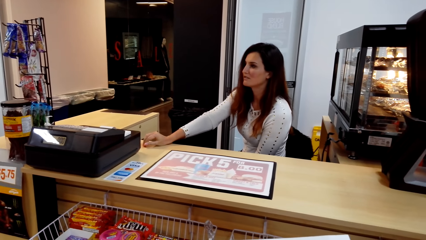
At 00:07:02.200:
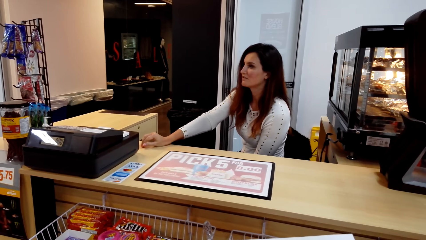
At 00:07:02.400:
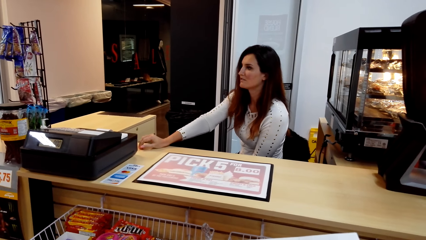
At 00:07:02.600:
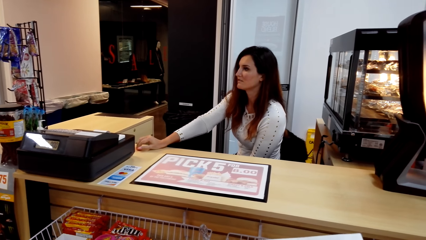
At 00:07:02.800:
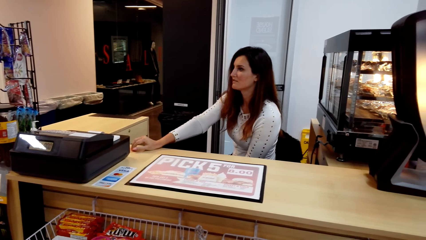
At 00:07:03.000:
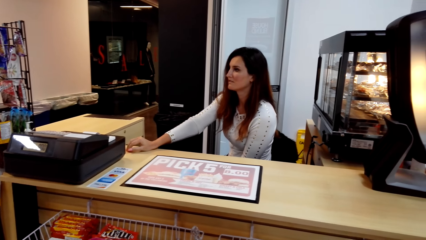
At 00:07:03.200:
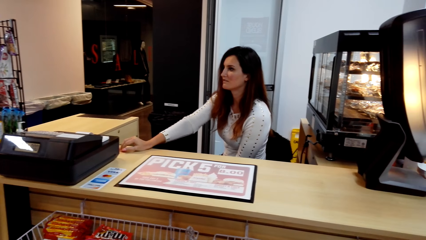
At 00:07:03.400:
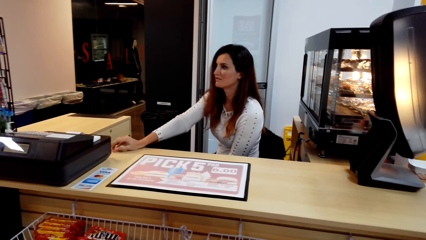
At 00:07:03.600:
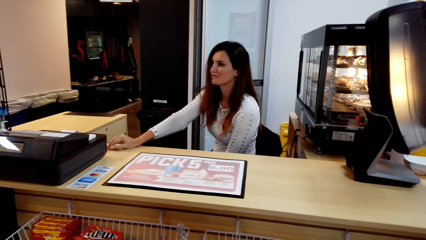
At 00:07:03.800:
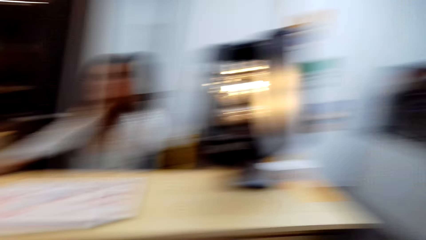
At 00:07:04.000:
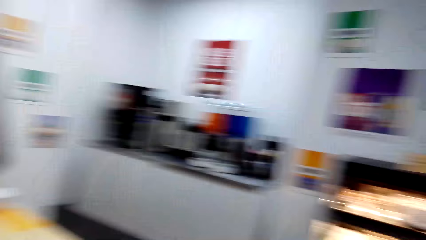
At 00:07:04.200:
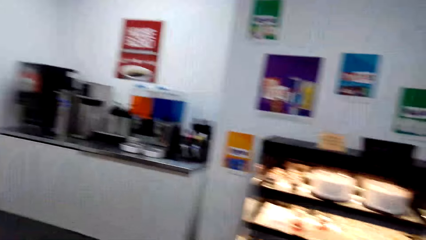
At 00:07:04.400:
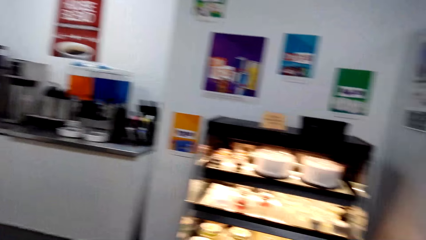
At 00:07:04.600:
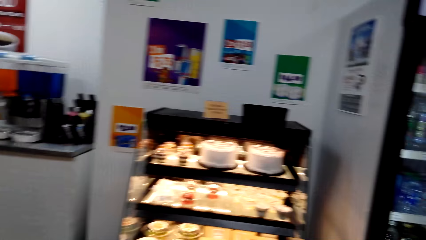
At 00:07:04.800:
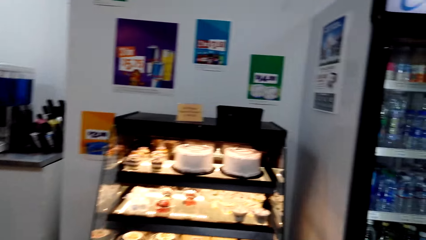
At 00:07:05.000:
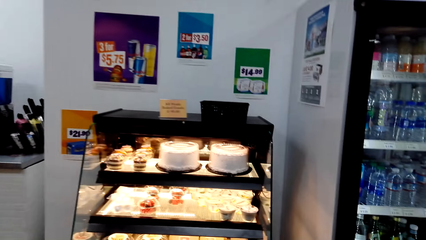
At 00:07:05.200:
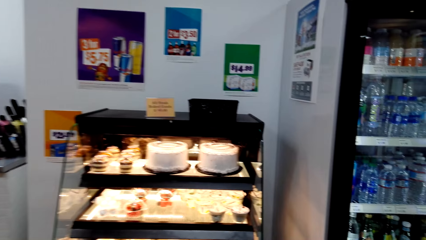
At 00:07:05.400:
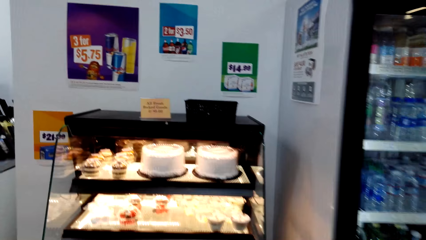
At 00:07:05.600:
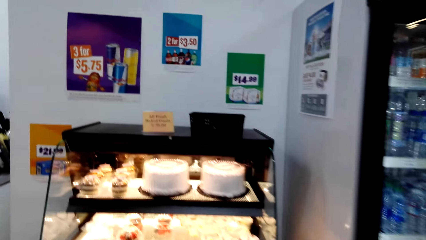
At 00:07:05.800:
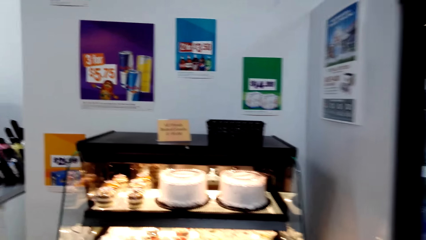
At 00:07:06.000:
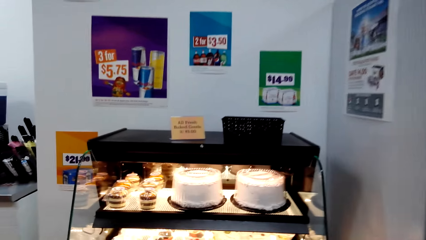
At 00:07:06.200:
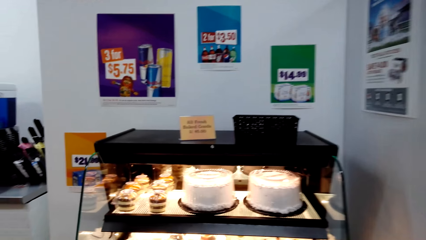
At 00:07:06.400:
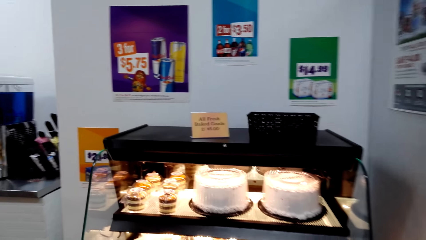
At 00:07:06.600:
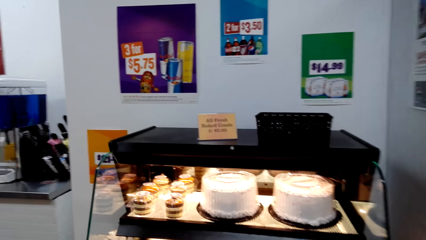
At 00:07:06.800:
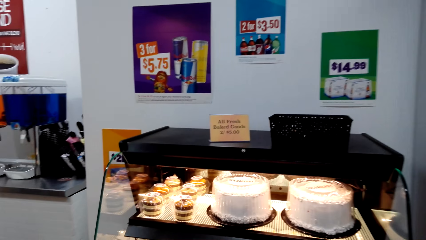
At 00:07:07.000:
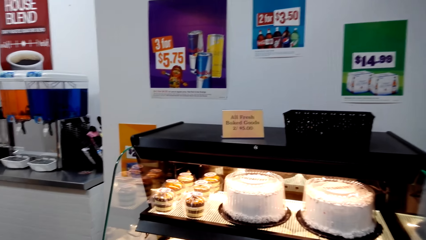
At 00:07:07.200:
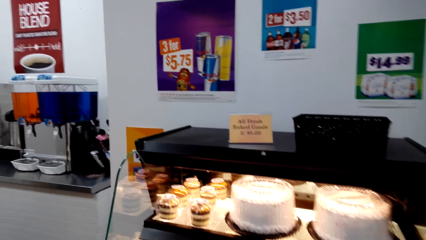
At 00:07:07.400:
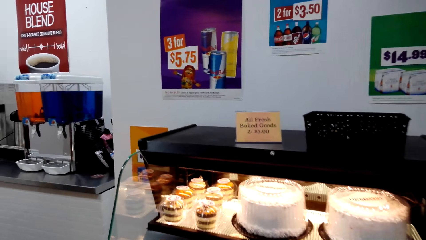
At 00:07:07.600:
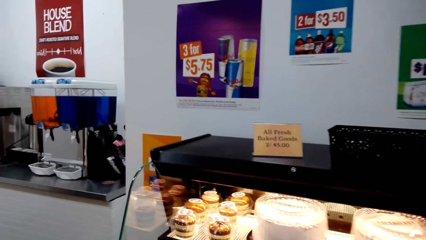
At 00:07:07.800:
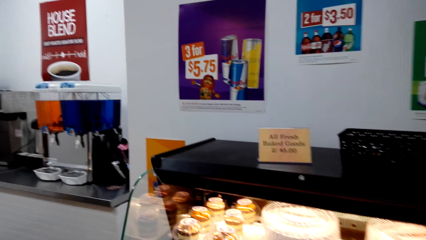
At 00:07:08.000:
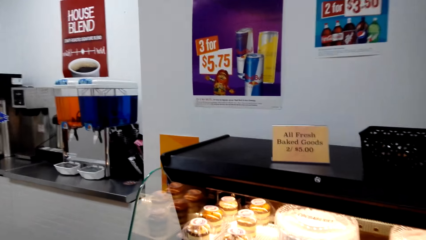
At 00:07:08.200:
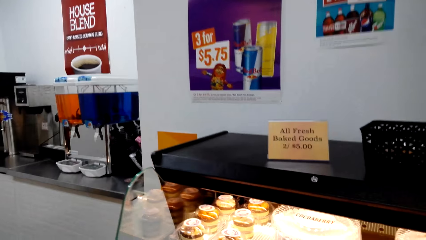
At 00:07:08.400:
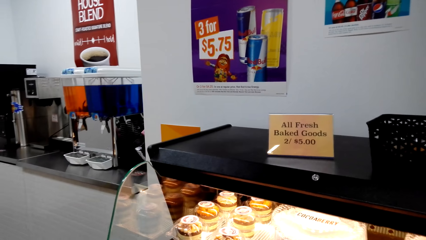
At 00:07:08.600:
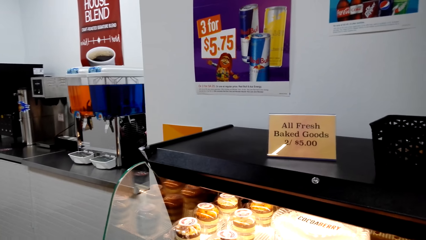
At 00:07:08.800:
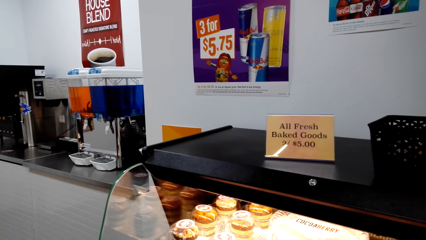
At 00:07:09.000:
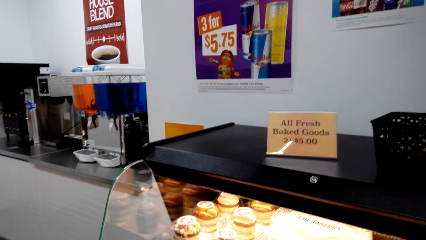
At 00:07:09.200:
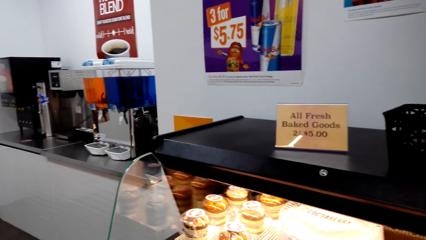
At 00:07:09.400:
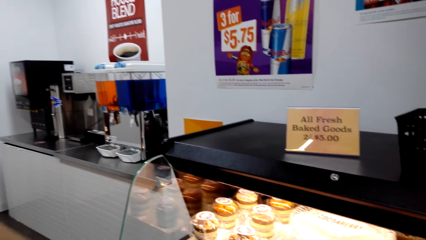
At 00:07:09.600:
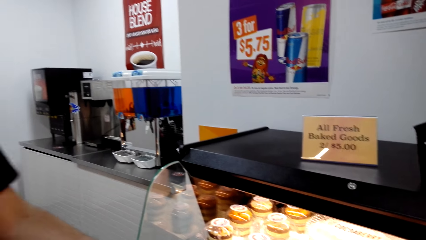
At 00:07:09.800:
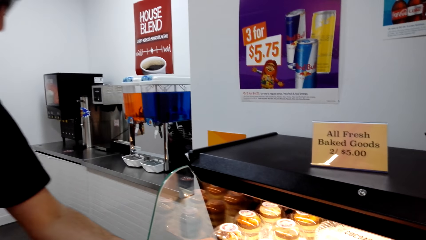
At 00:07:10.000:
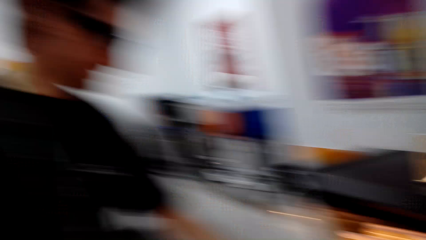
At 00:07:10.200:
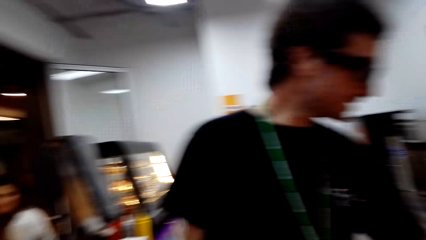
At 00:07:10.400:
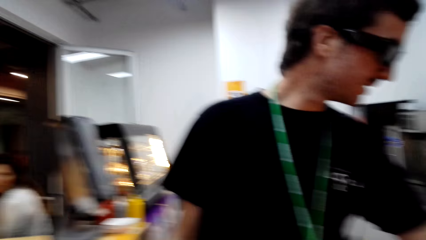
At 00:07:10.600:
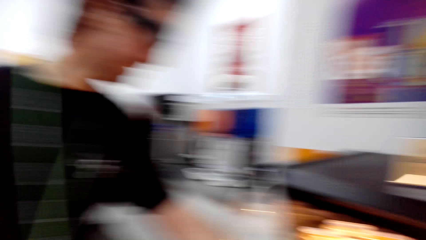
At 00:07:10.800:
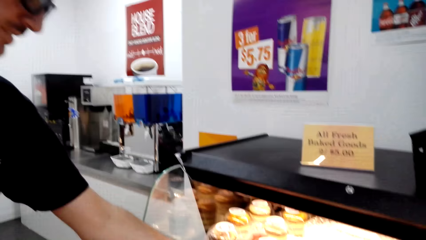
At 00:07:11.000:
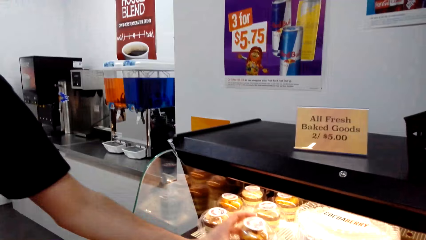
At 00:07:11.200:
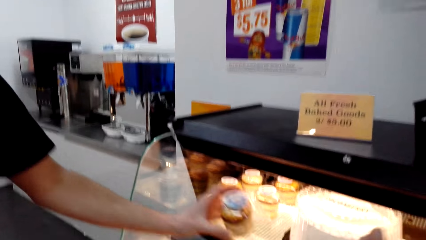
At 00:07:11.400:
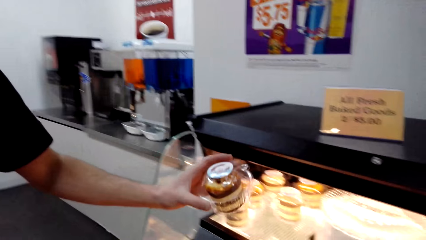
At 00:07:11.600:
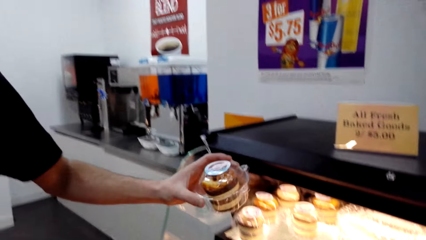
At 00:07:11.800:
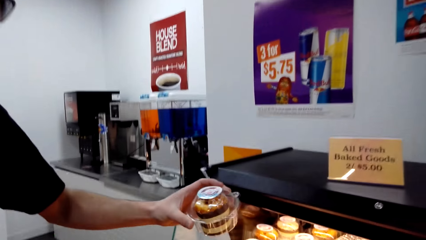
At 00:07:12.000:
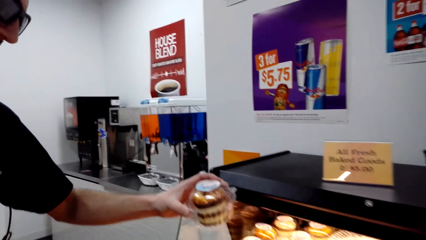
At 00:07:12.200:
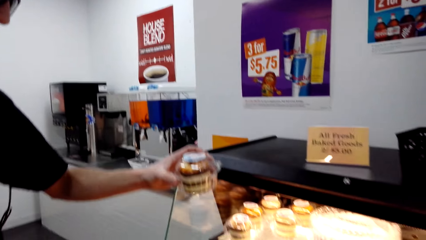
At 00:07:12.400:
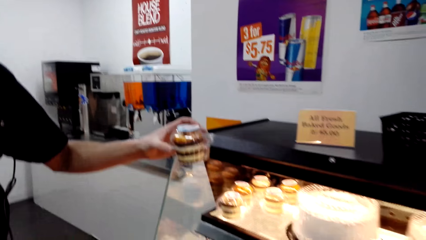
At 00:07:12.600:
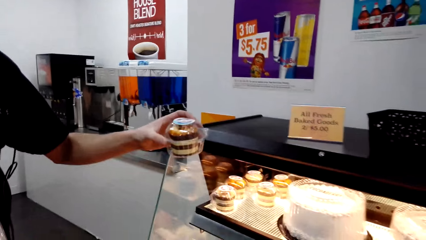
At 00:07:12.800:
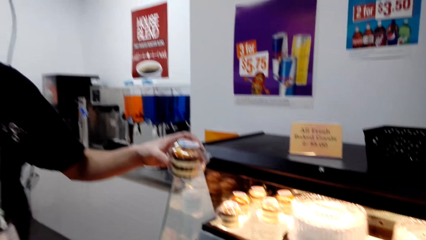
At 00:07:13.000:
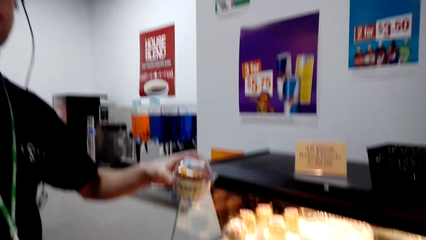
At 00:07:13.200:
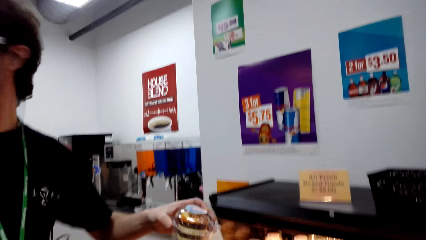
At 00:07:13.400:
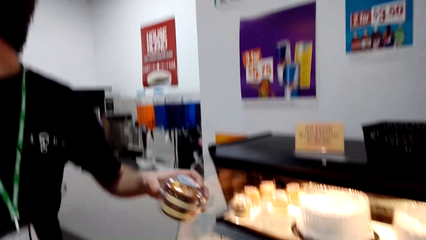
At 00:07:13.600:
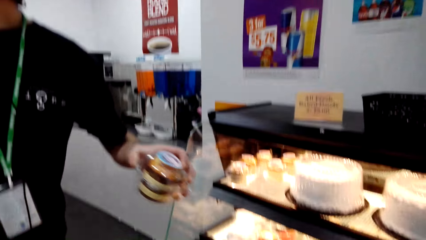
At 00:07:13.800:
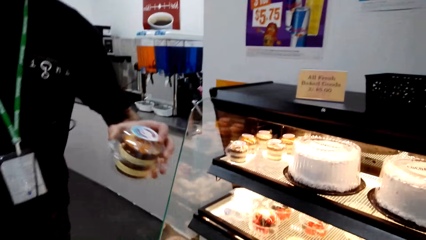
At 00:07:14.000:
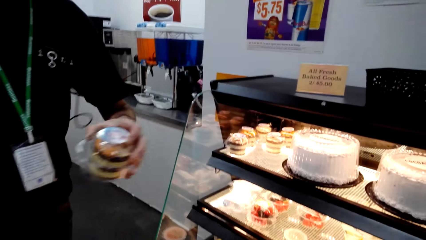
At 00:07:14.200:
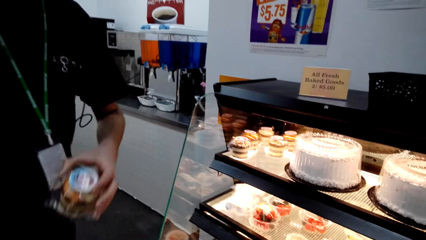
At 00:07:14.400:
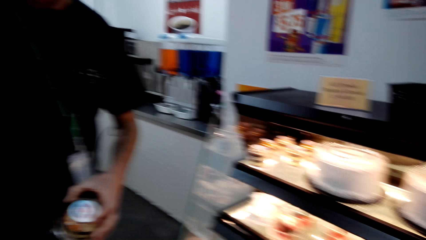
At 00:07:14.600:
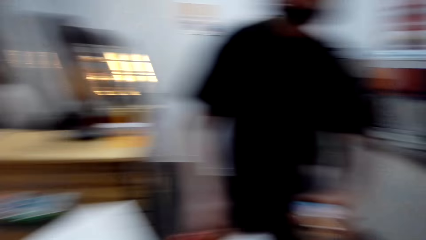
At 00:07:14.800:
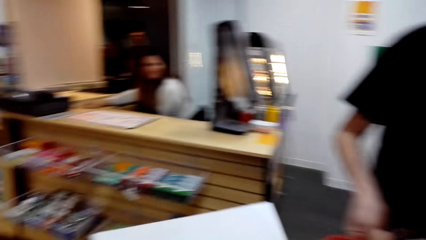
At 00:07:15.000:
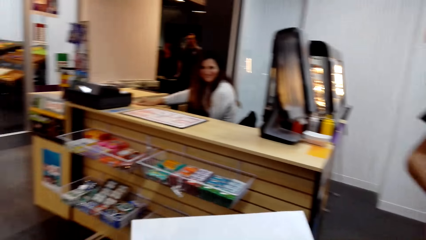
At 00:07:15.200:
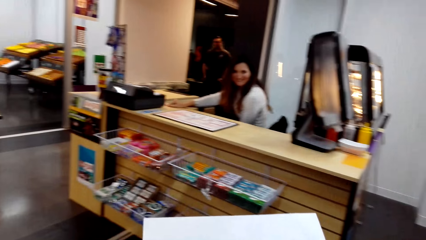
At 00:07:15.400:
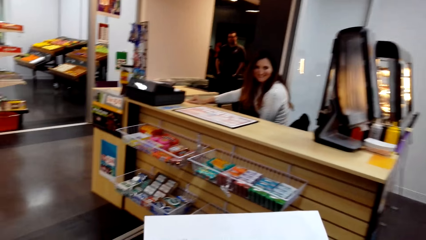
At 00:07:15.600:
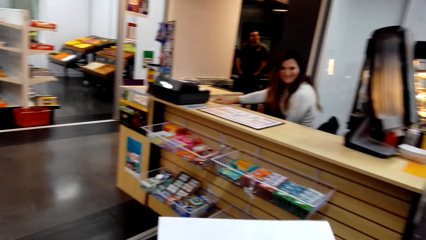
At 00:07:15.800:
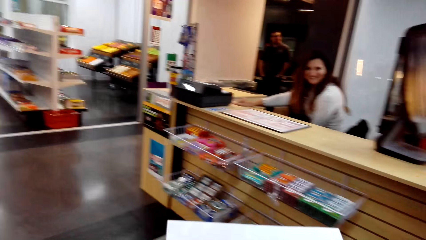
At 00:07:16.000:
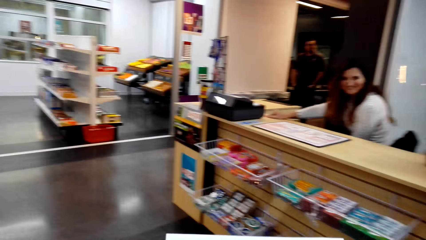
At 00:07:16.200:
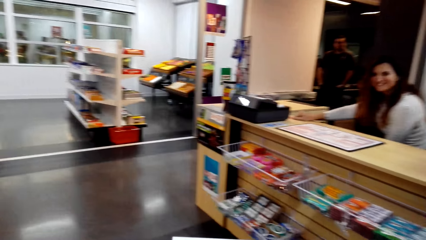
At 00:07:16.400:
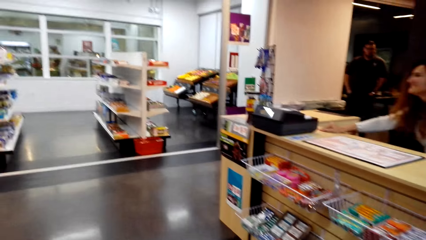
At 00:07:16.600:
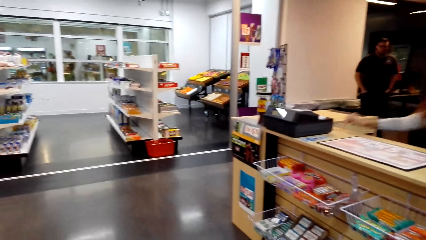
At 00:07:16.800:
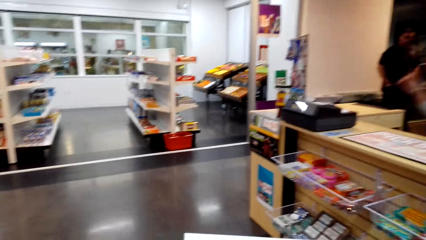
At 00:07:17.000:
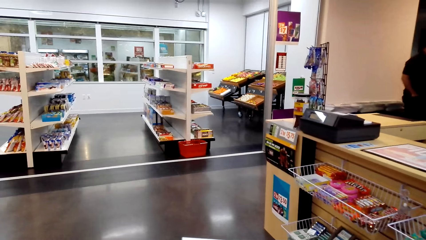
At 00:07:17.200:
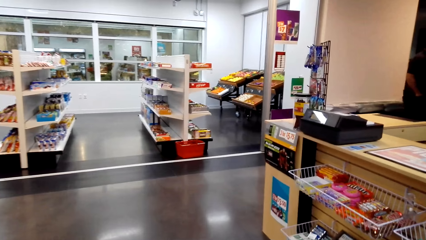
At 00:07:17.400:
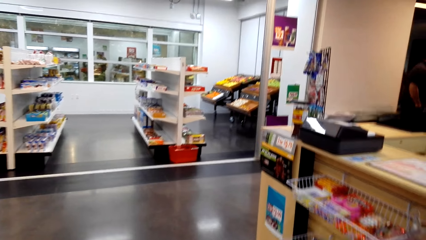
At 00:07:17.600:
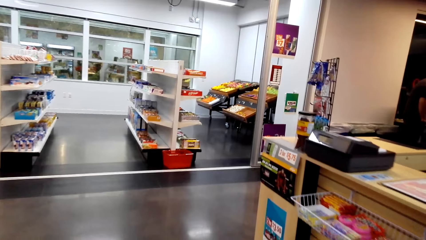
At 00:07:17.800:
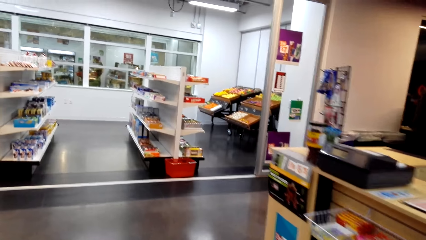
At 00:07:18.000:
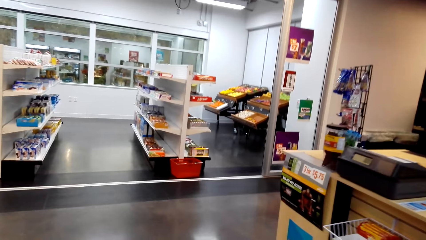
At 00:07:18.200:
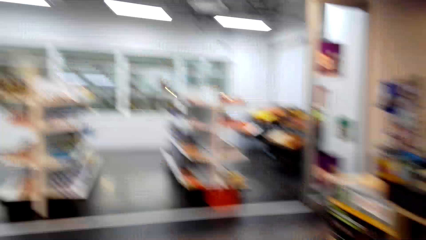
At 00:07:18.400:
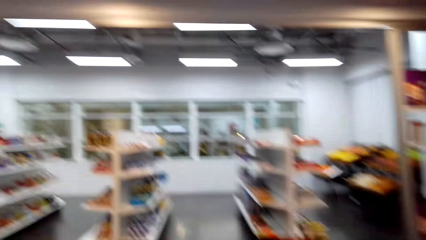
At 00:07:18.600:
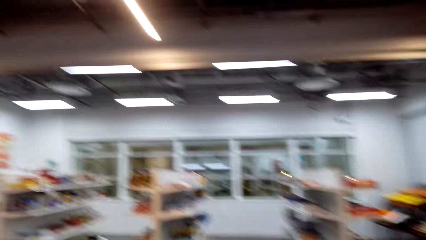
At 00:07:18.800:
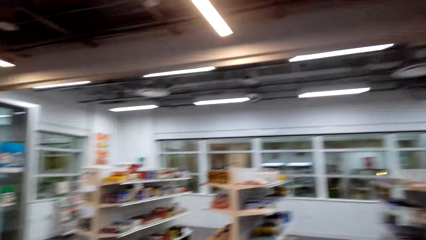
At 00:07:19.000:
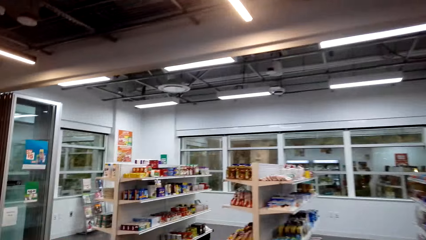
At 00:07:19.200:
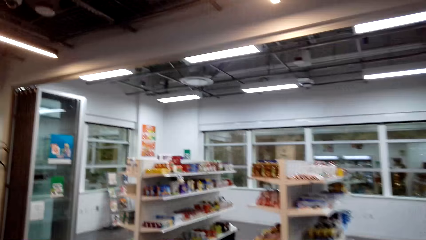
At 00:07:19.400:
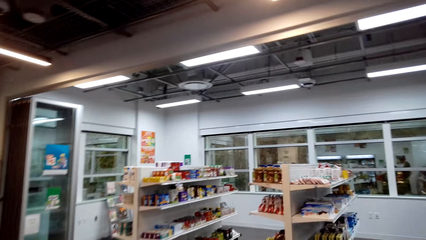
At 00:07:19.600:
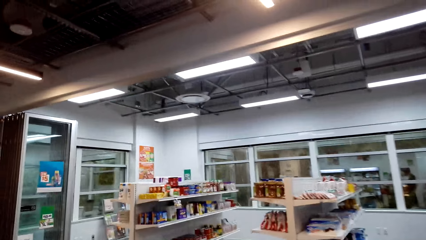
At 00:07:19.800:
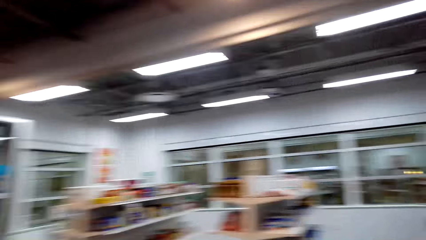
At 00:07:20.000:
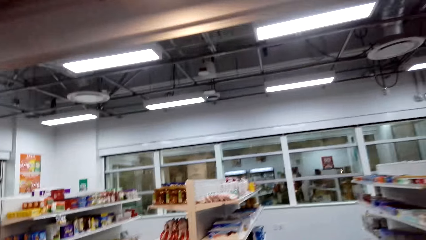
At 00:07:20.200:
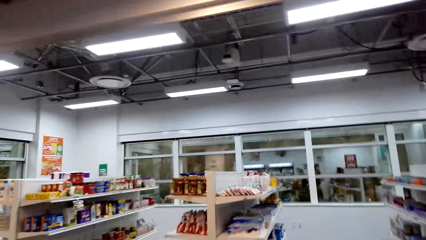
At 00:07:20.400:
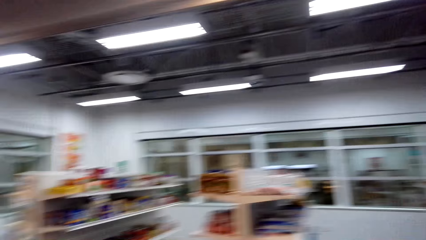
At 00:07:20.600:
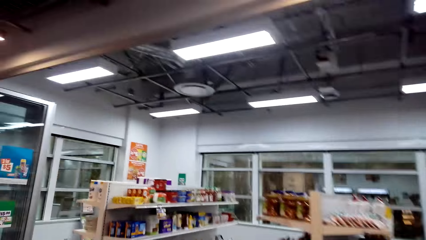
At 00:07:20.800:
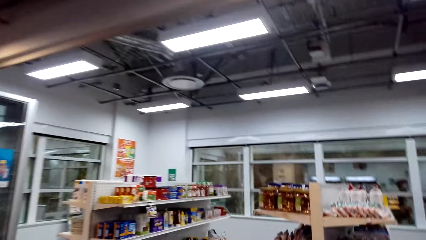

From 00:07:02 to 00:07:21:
A lady interacts with the camera wearer. The camera wearer looks around a supermarket. They walk around the supermarket. They walk towards the oven. They look around the supermarket. A man picks up the cake from the oven. The man interacts with the camera wearer. The camera wearer walks around the supermarket.
